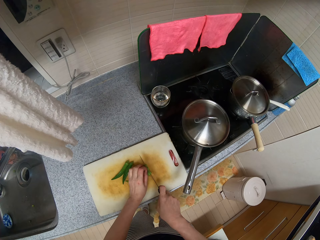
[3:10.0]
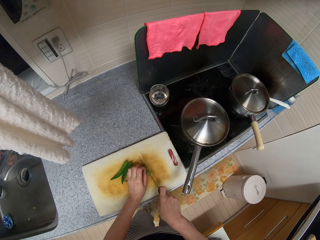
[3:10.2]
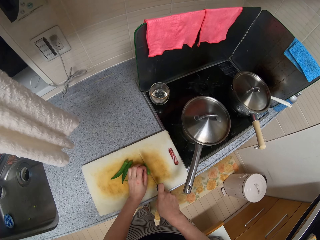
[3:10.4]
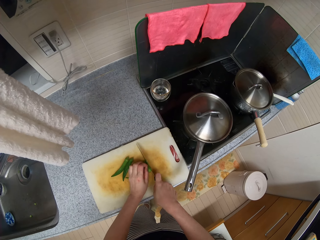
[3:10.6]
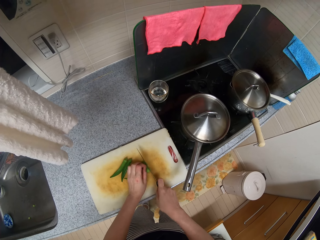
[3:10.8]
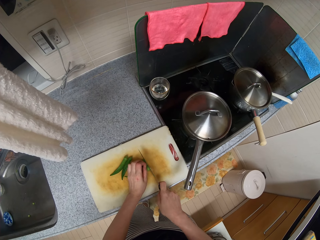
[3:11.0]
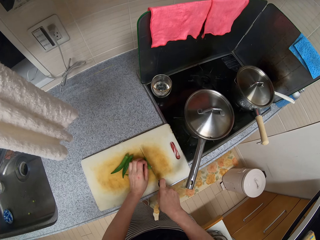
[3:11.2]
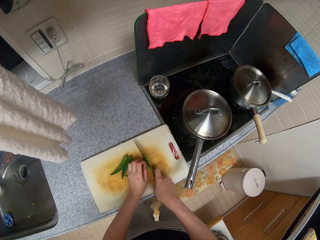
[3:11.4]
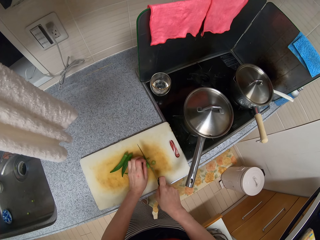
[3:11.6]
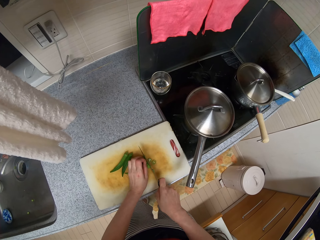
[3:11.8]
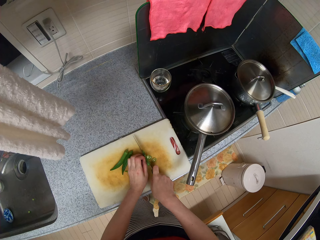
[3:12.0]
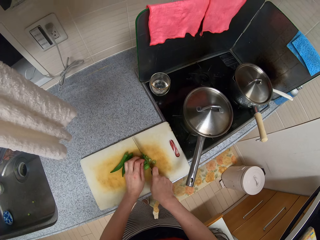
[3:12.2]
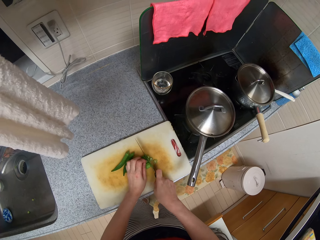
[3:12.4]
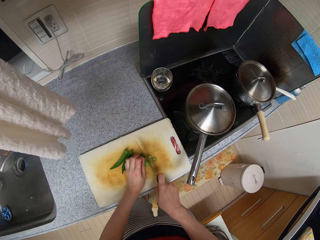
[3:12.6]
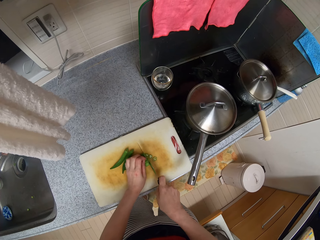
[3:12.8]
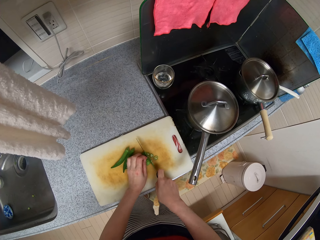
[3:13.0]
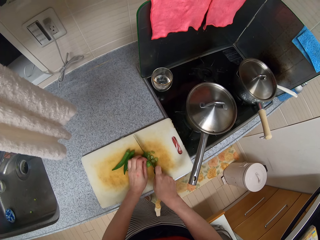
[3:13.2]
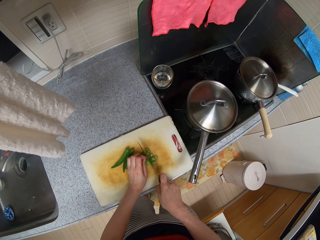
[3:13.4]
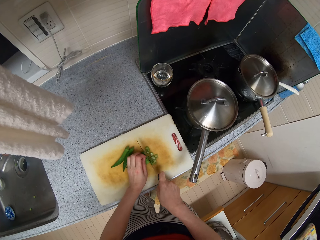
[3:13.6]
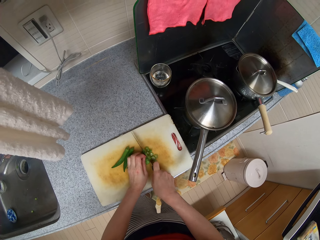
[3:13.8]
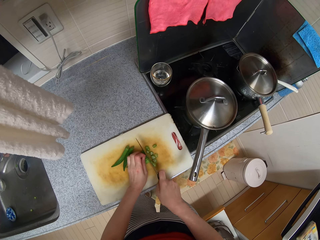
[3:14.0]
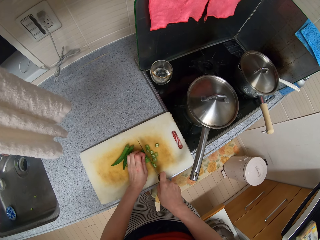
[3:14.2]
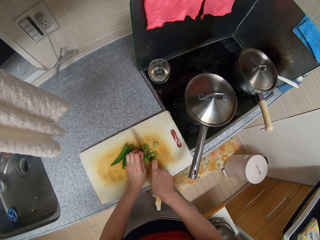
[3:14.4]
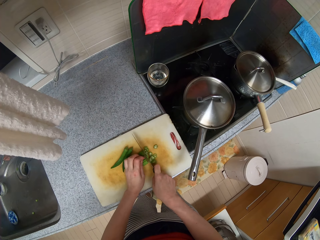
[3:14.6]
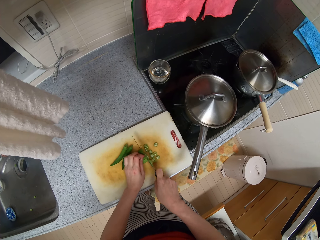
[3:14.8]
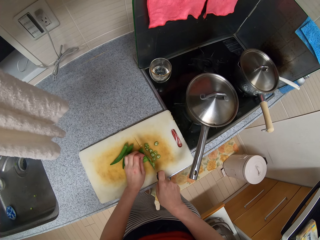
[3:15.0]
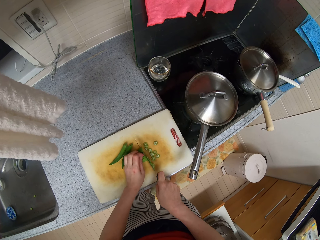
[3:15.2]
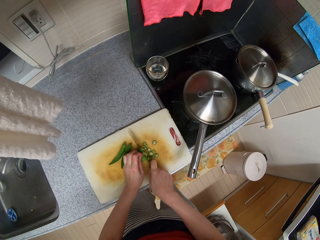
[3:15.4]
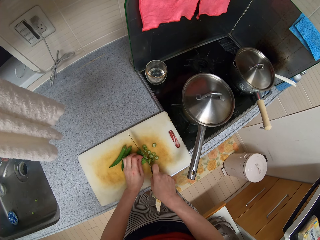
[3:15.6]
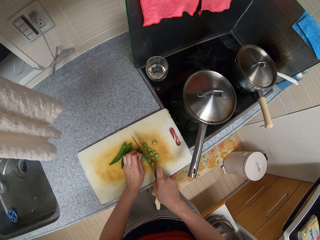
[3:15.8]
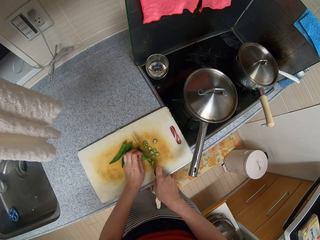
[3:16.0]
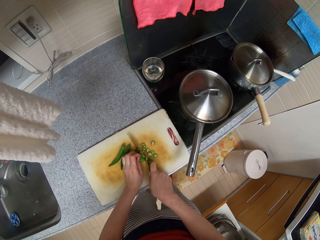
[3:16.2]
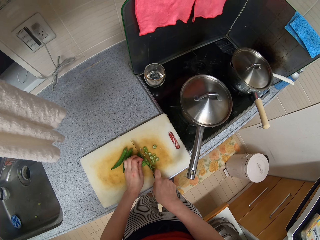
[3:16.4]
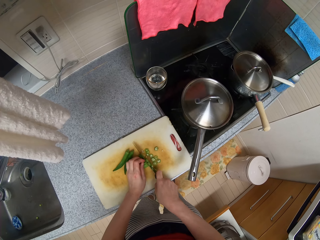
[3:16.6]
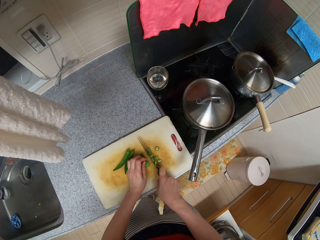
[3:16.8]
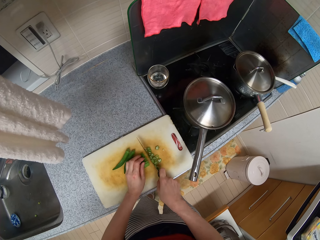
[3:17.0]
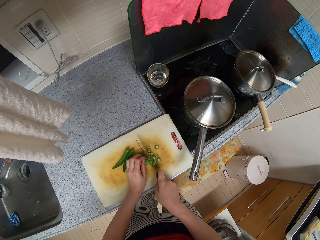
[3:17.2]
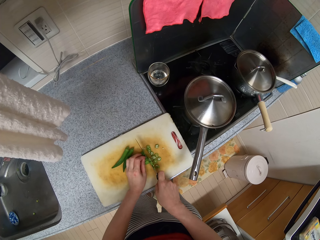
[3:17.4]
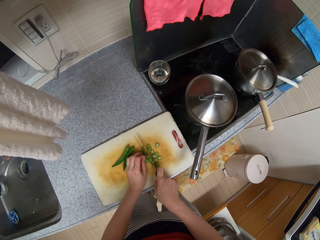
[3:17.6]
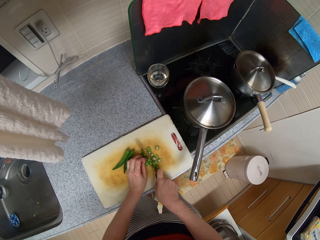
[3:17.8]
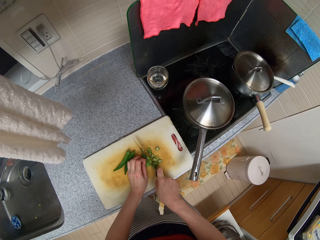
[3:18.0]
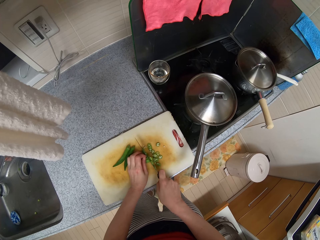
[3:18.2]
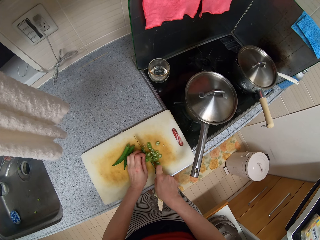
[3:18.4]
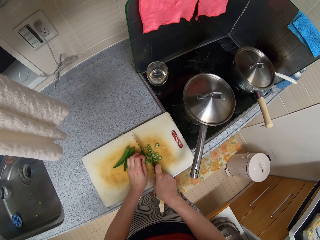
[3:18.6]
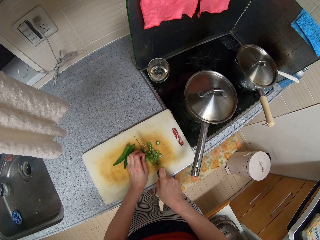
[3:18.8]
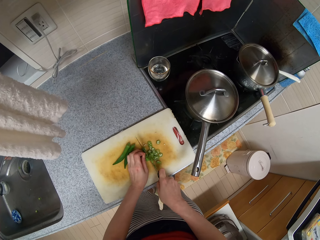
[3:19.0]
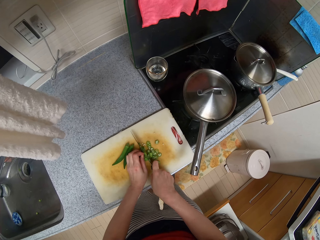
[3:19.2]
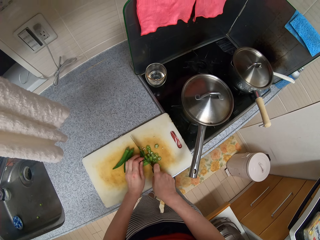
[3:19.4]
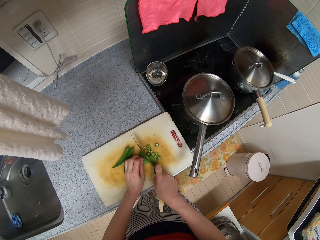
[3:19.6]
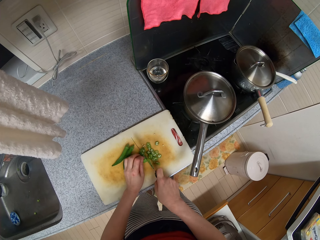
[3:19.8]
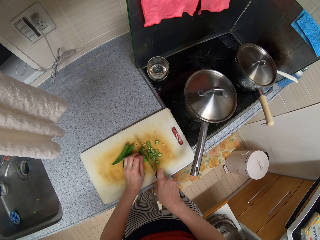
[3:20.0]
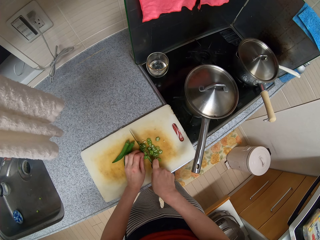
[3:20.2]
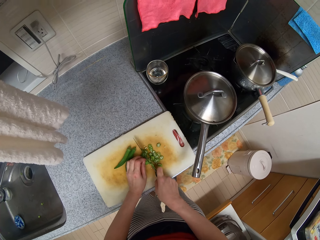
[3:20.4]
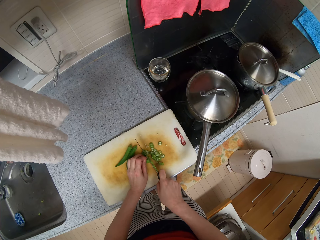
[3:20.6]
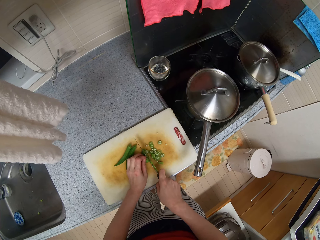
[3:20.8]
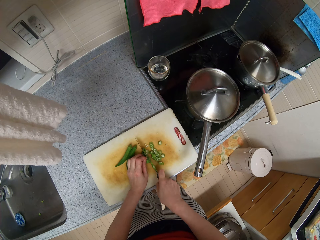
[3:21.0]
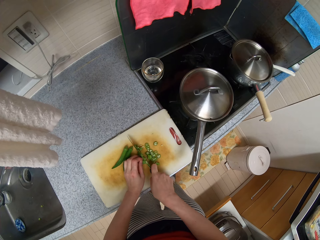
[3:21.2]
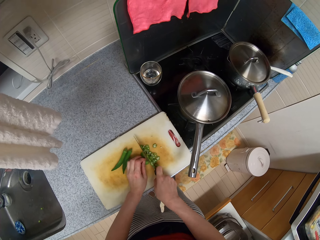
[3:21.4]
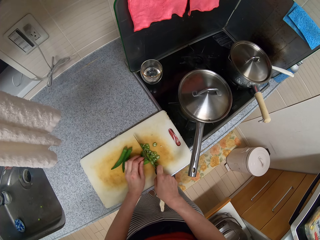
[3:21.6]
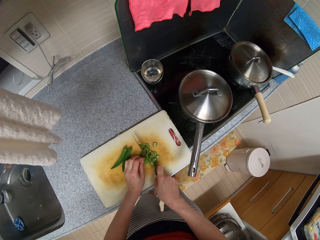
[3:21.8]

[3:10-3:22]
The camera wearer cuts green peas on a chopping board using a knife.

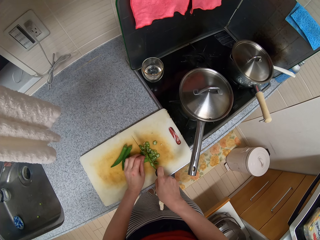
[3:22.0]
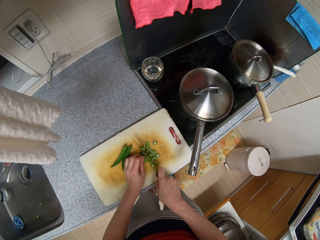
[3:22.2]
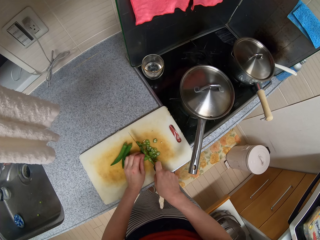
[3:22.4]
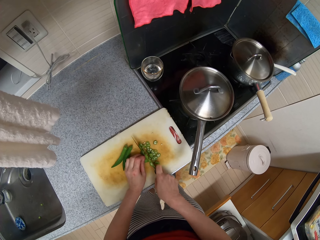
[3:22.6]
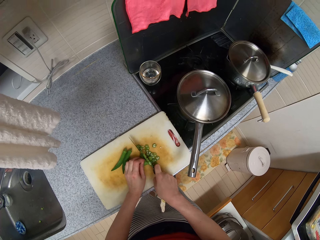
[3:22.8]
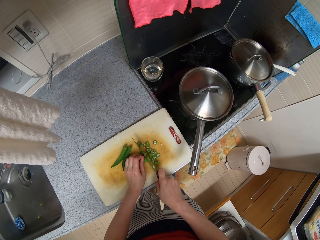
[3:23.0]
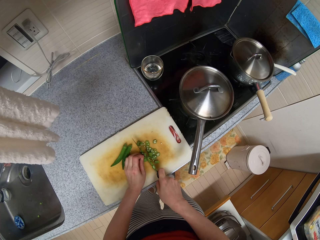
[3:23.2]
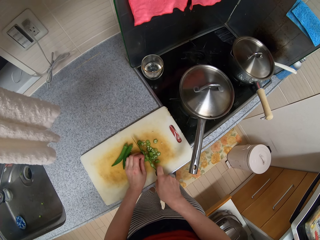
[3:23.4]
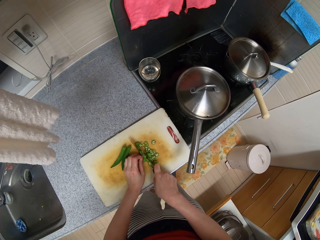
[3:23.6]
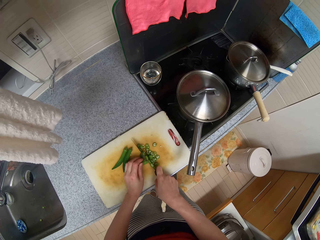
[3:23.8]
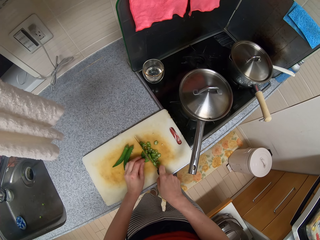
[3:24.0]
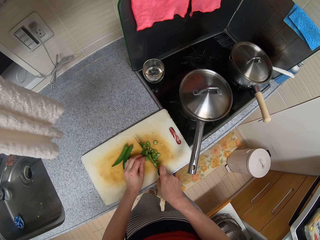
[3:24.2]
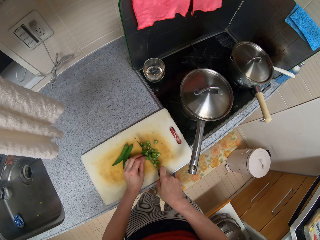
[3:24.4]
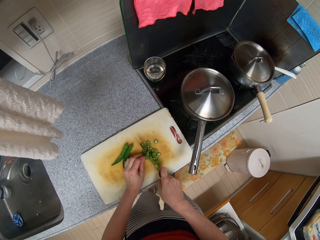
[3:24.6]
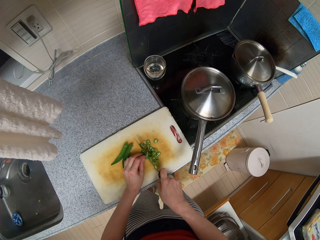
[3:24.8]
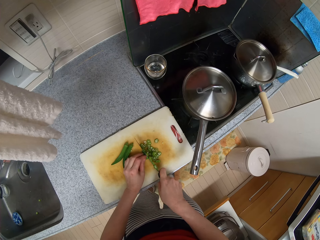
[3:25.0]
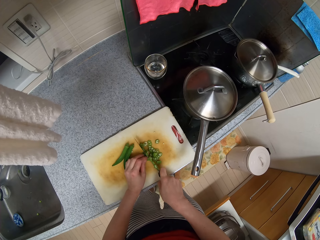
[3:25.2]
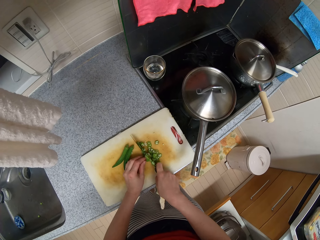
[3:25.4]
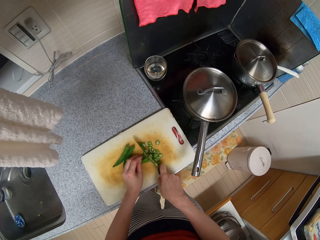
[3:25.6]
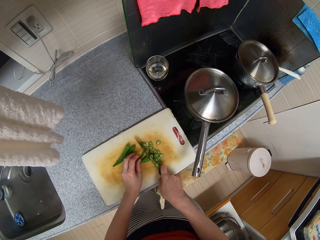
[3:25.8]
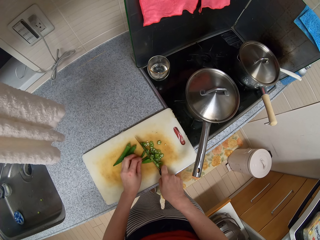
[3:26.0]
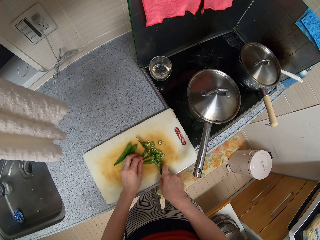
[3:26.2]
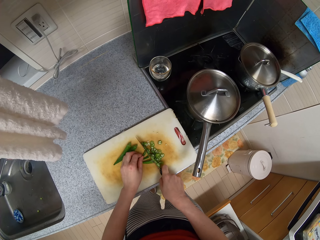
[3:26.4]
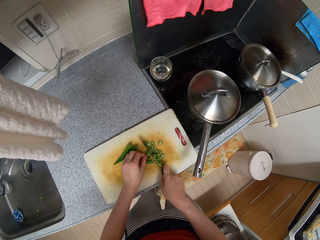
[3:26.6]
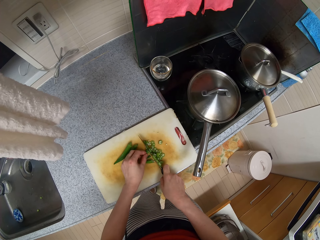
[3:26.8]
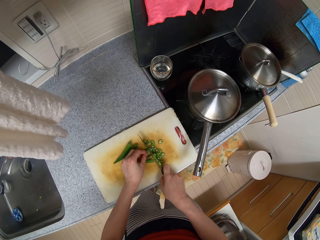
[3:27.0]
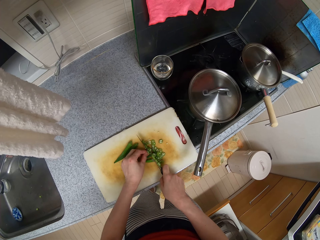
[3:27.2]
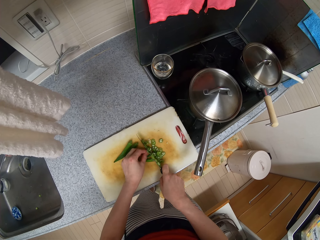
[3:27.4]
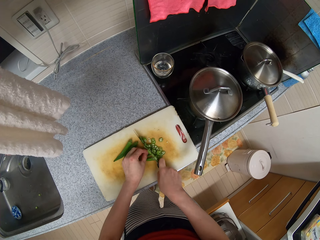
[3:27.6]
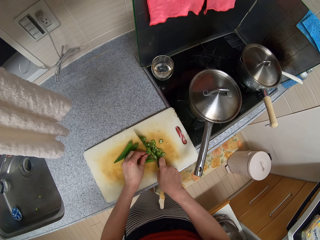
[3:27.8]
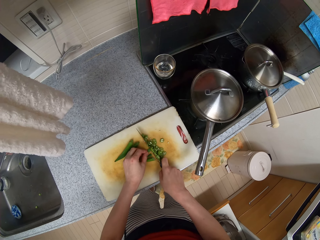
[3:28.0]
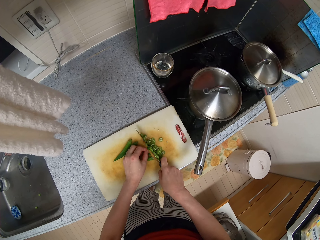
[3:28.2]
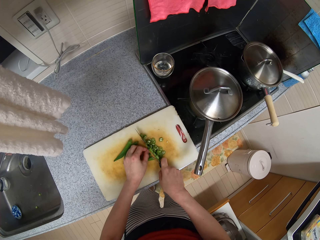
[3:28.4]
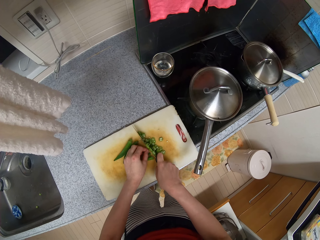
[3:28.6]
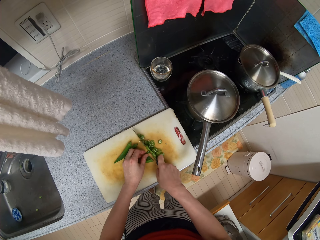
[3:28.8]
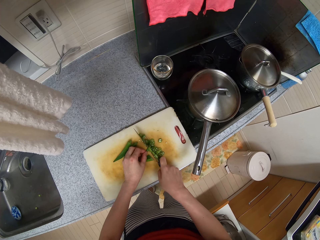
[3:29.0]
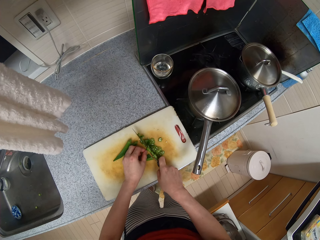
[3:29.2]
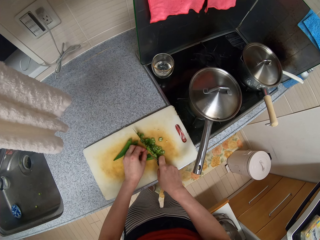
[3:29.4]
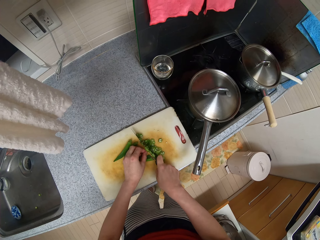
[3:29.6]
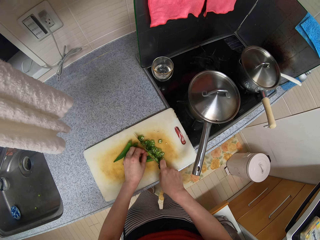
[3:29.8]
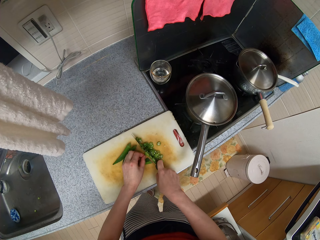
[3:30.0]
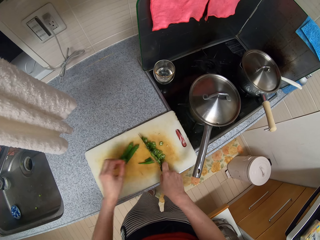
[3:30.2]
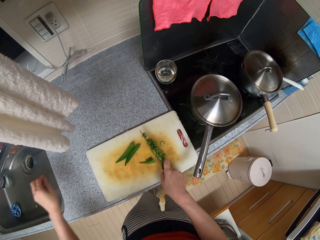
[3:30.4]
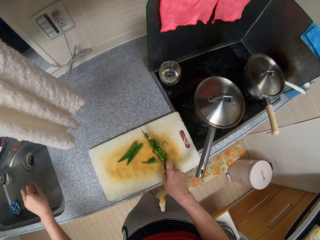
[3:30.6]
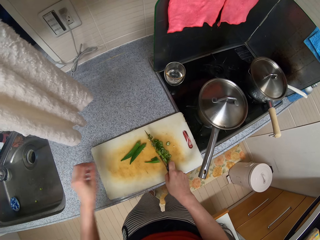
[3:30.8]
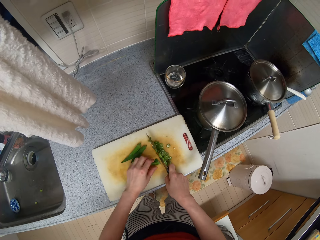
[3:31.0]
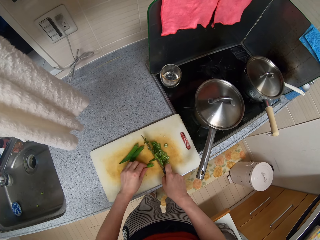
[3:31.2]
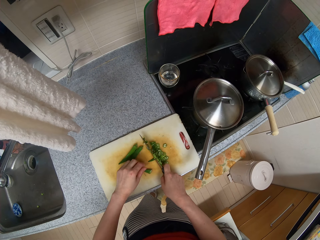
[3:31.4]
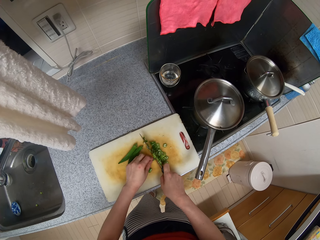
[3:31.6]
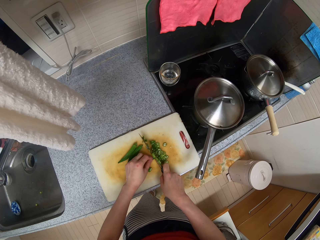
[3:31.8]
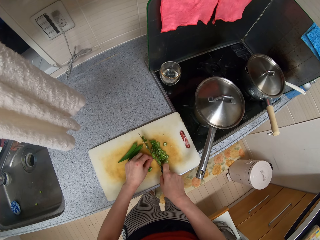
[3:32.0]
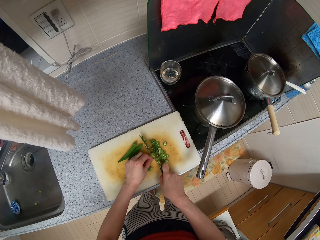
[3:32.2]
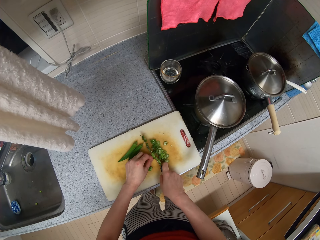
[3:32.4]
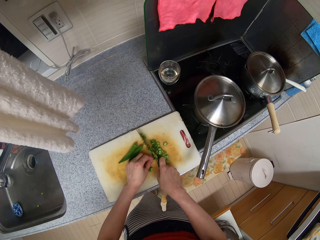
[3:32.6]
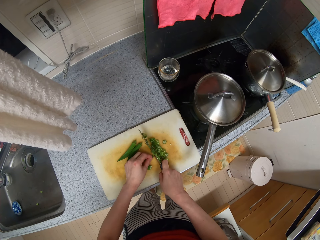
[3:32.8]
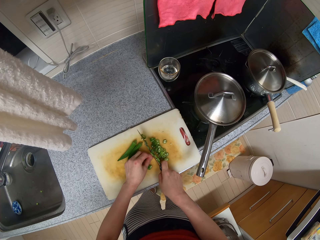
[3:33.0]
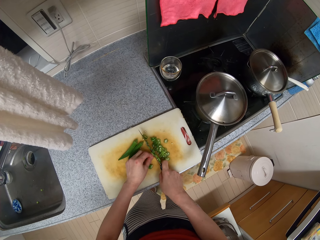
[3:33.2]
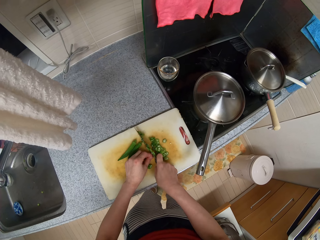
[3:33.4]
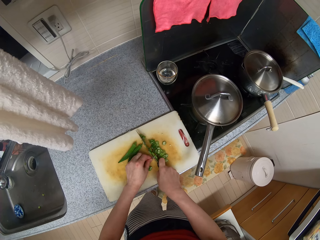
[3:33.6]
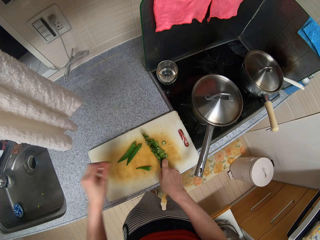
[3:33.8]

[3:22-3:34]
The camera wearer picks a green pea from a chopping board with their left hand. They drop the green pea in a sink using their left hand. They cut green peas on the chopping board using a knife.
